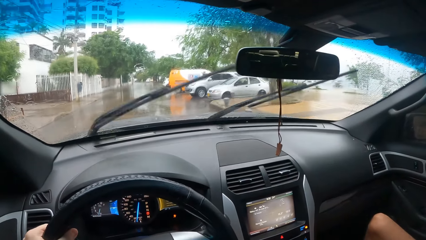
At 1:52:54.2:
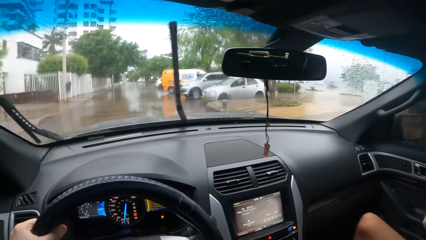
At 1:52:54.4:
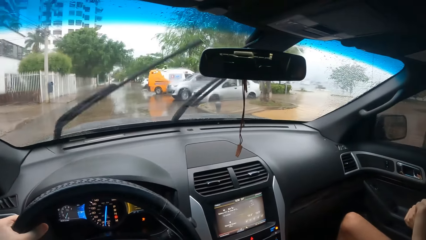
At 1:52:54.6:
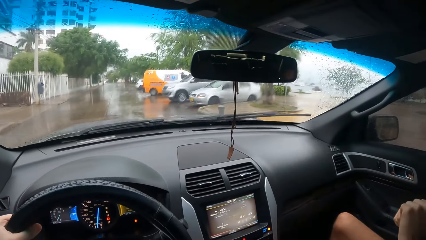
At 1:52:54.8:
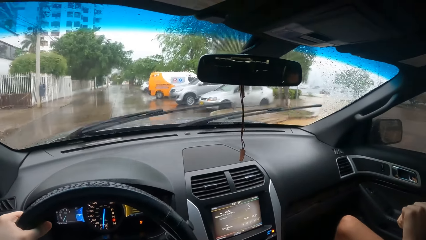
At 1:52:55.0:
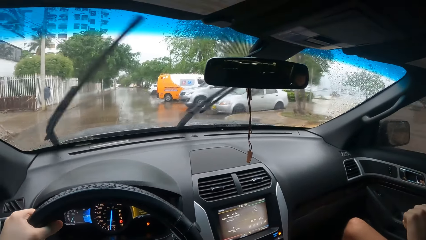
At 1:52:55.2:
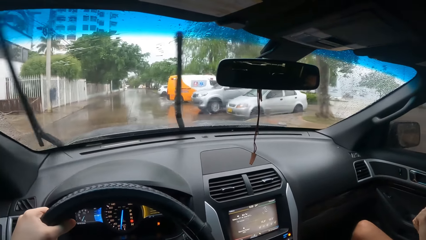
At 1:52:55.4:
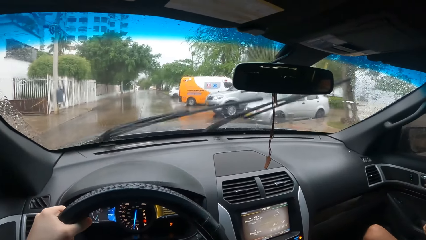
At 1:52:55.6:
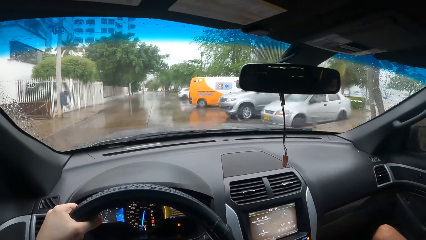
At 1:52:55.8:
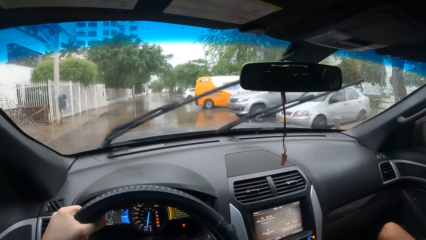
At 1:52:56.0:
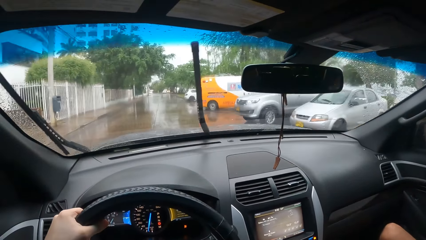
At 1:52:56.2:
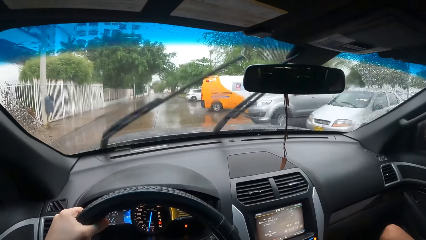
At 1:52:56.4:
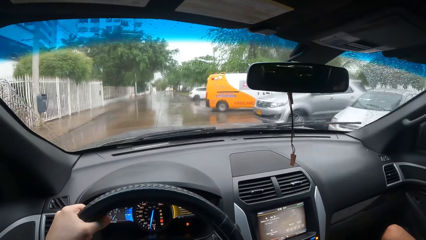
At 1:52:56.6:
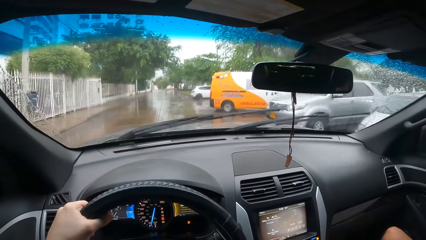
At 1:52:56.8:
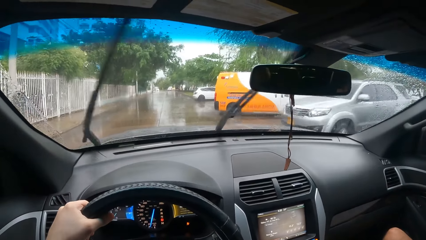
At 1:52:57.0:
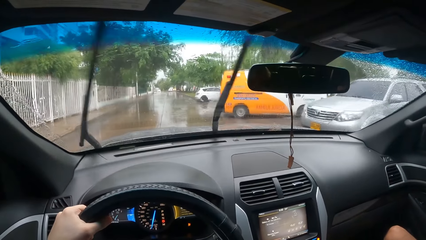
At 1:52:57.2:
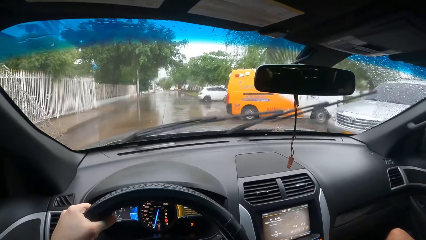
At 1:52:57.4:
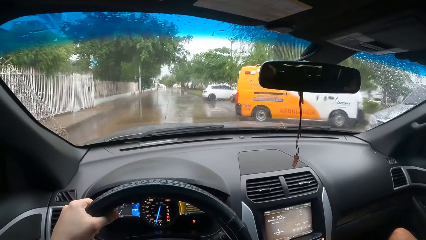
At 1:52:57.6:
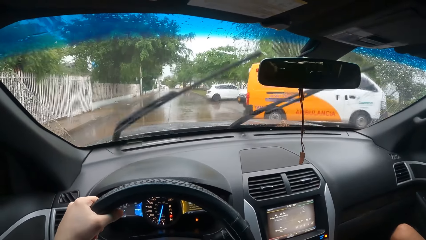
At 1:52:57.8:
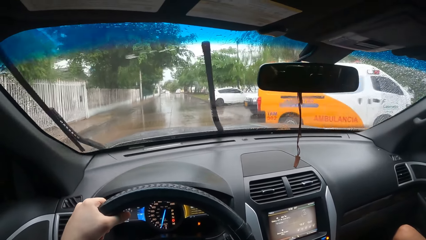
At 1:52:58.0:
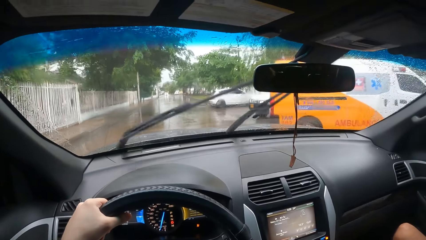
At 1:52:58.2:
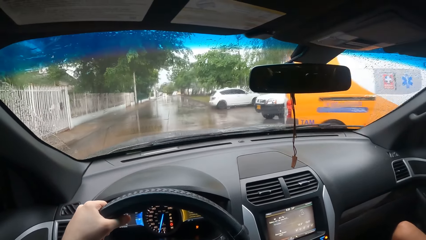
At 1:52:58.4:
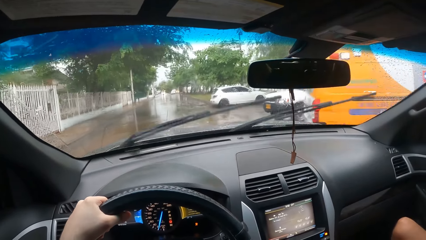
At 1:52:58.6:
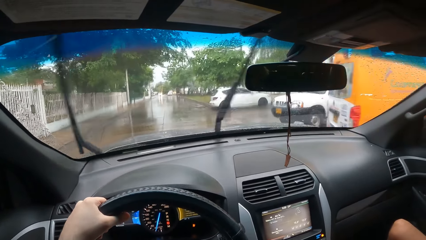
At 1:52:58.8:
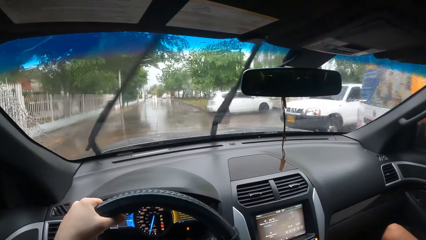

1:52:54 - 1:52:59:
The camera wearer drives the car.

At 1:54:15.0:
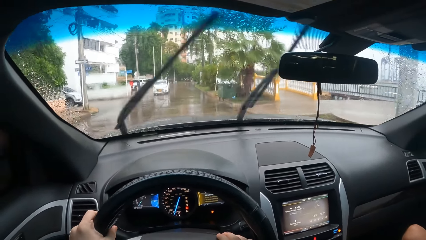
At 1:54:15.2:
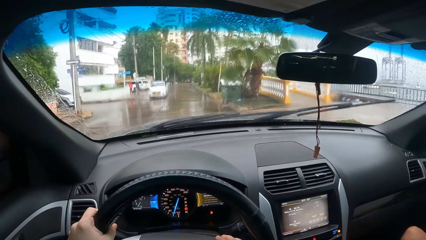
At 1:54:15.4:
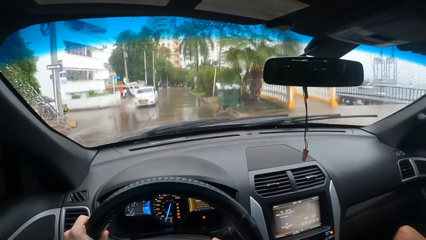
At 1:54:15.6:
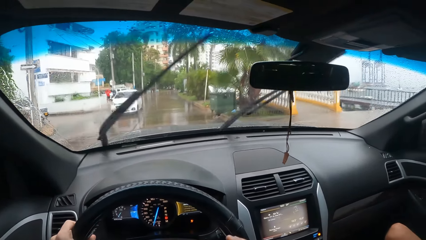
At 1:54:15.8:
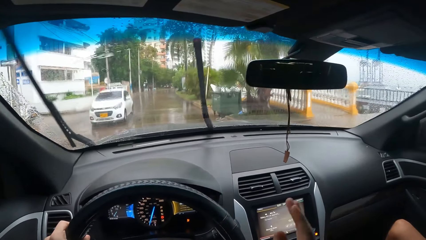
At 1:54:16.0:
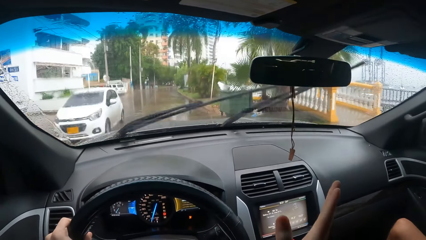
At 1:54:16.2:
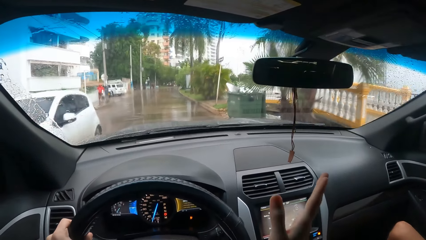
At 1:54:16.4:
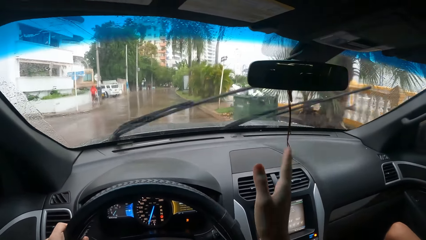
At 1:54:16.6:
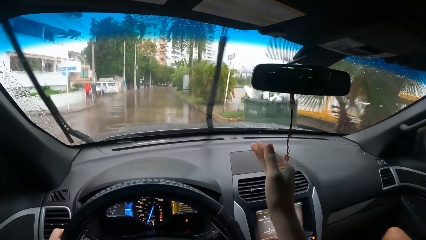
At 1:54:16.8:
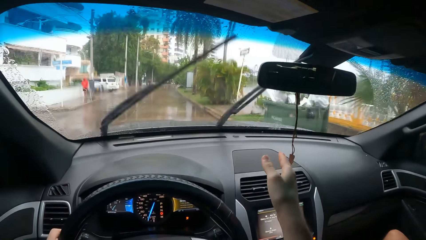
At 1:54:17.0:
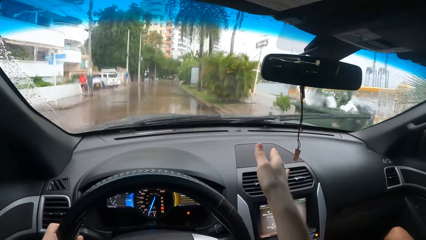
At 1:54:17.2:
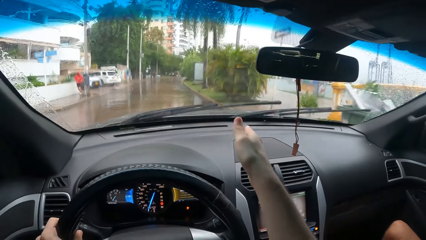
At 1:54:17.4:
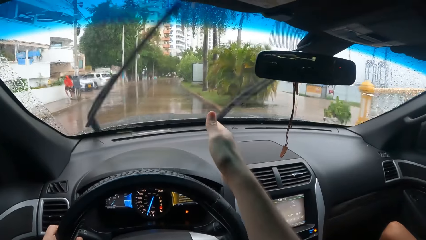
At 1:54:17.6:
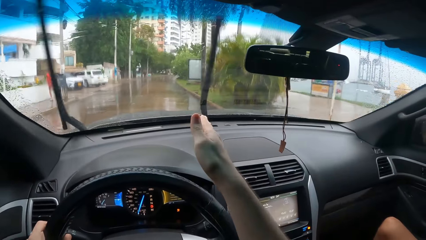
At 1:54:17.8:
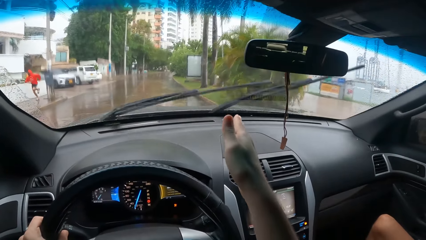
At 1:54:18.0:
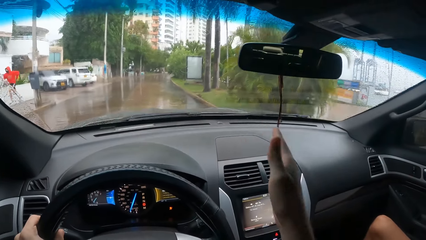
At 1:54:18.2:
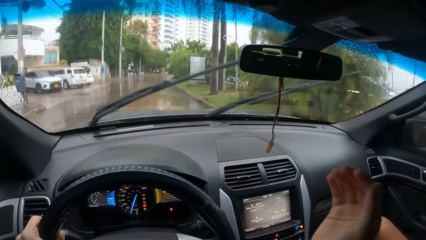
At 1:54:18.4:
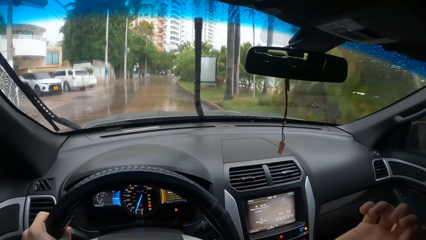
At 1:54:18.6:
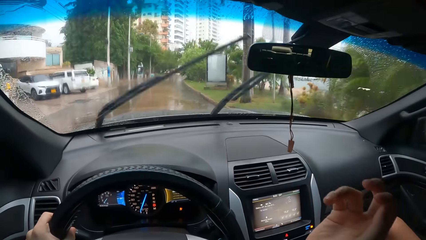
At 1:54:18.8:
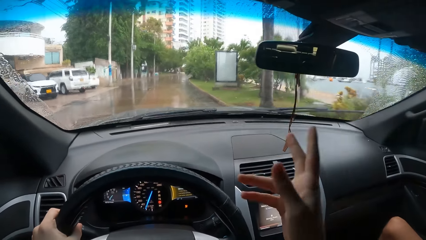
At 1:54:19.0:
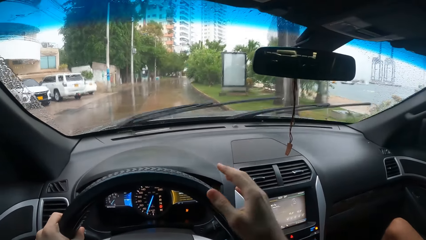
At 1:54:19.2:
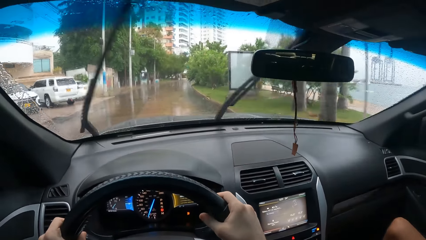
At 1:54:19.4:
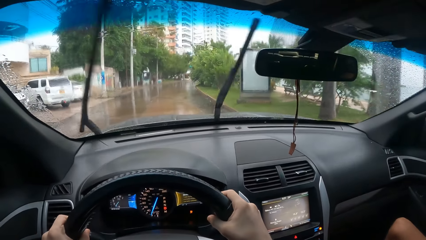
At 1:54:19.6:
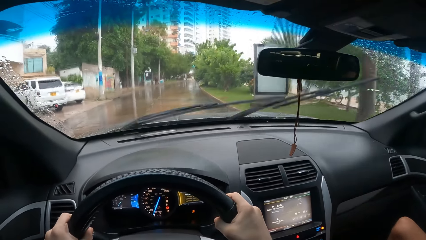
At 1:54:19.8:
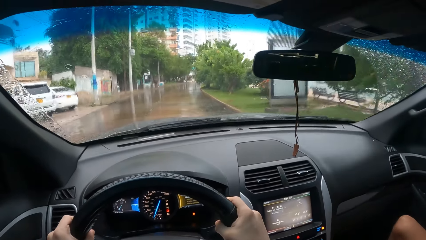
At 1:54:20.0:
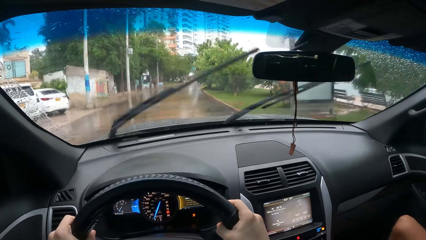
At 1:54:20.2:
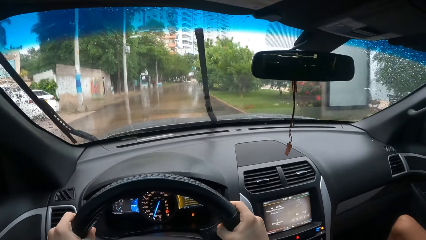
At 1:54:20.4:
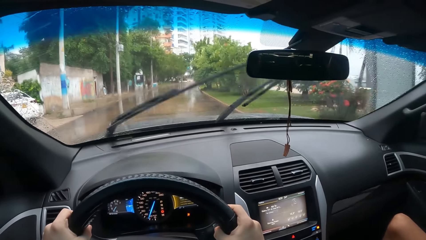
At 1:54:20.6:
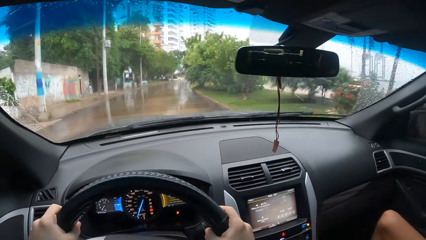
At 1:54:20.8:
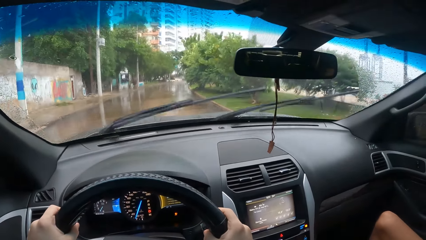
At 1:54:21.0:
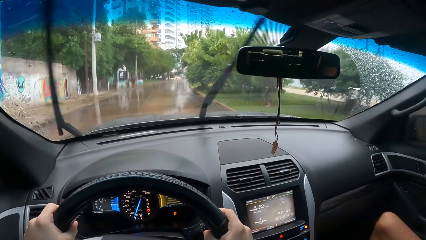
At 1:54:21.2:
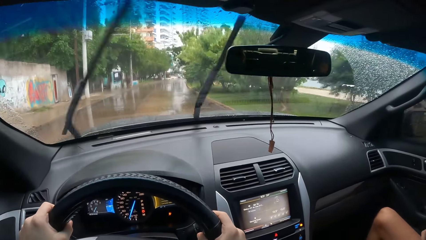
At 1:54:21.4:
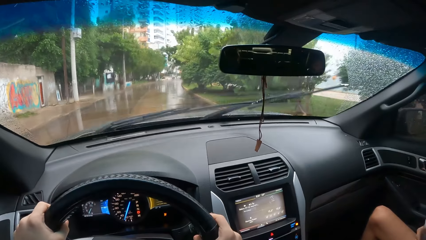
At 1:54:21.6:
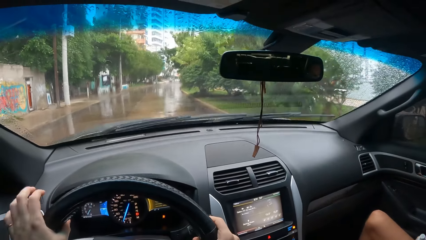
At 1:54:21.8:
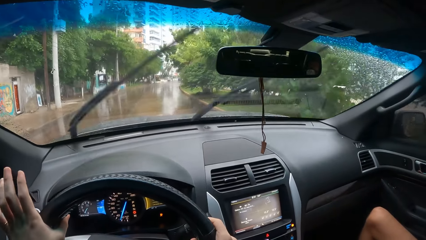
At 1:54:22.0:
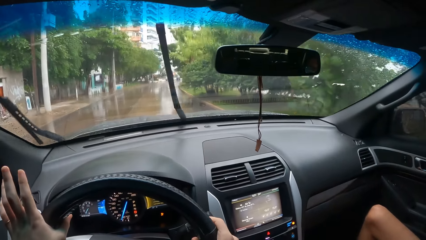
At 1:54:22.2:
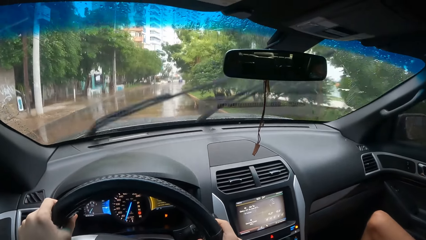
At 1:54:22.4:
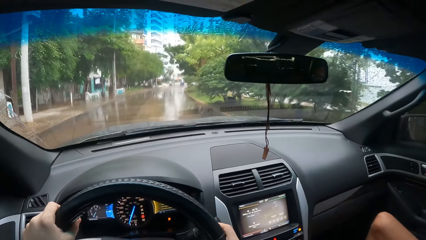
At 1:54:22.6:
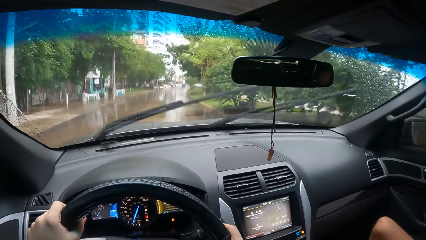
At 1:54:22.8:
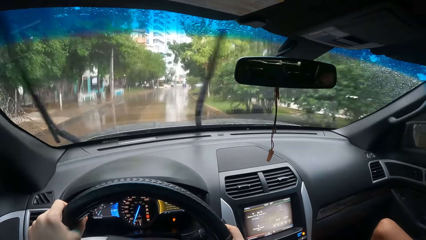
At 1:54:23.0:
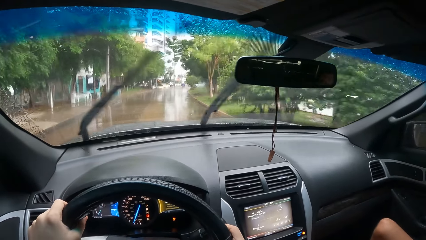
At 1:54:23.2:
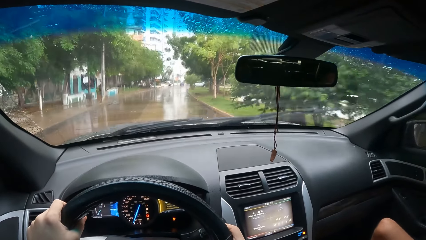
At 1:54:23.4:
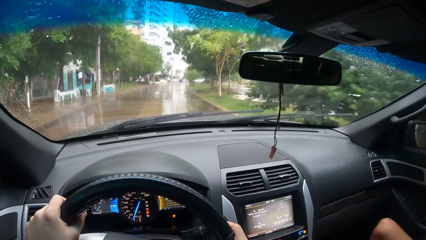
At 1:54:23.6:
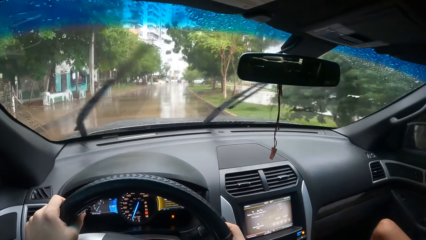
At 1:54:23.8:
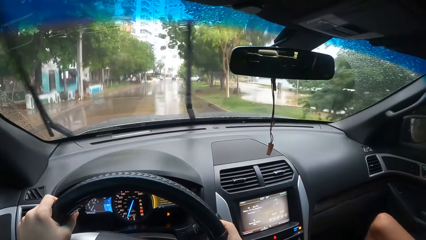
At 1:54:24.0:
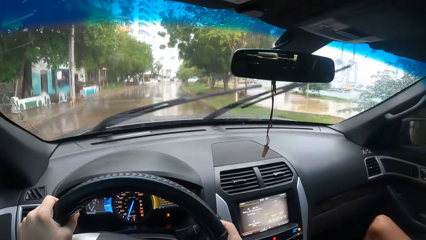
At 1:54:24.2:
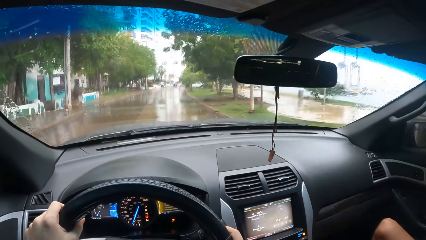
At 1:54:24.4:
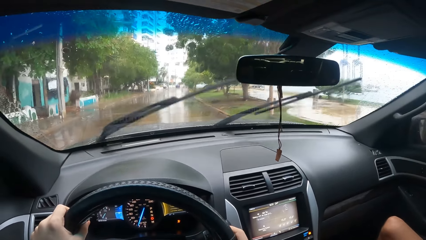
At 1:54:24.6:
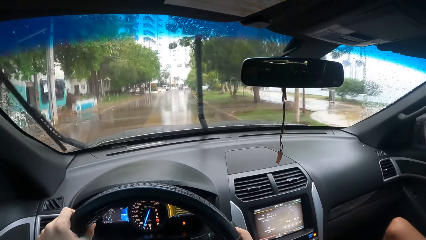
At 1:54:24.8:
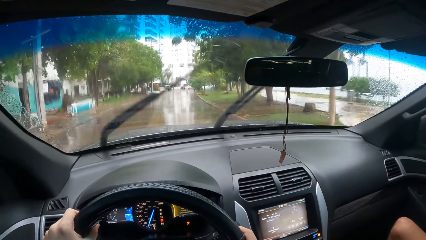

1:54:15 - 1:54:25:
The camera wearer lifts up the hand. They point the hand. They put the hand down. They drive the car on the road.
